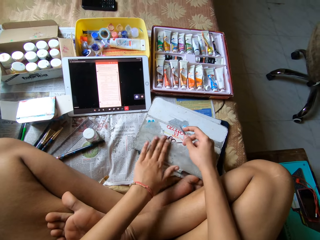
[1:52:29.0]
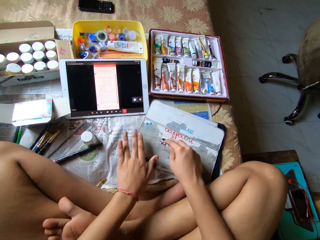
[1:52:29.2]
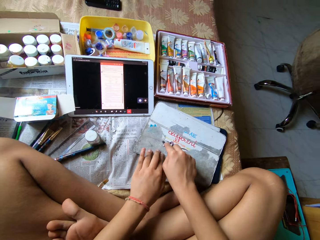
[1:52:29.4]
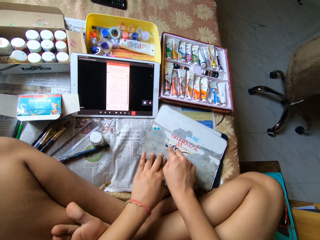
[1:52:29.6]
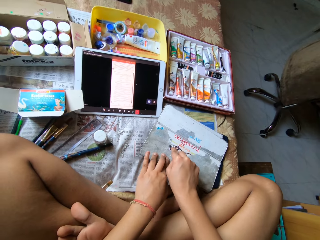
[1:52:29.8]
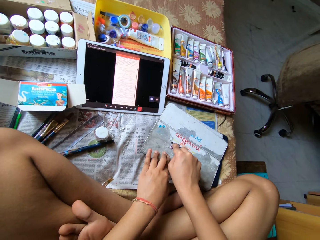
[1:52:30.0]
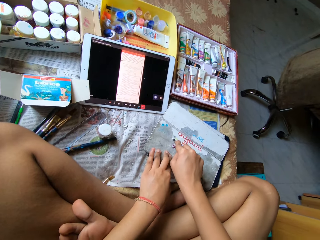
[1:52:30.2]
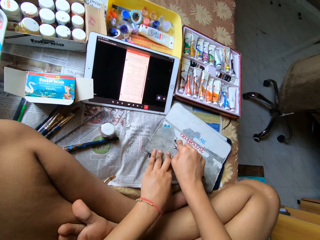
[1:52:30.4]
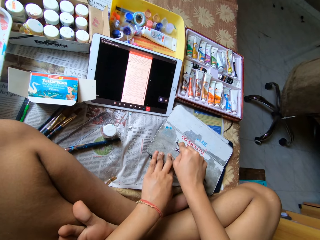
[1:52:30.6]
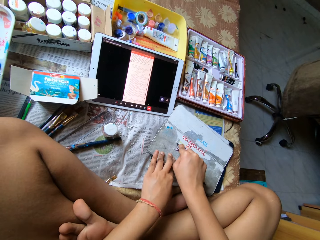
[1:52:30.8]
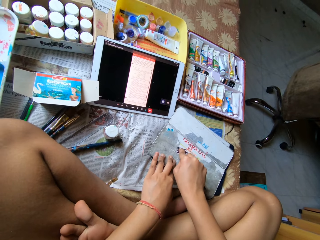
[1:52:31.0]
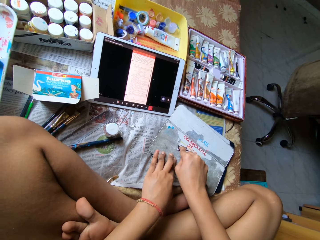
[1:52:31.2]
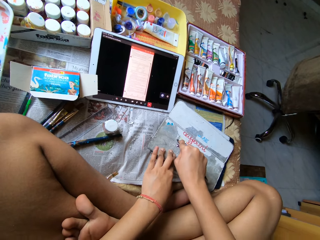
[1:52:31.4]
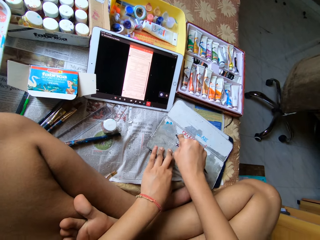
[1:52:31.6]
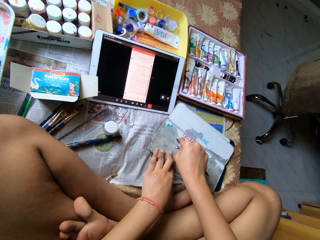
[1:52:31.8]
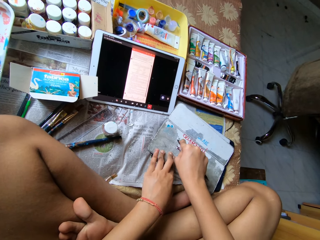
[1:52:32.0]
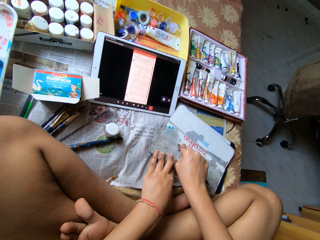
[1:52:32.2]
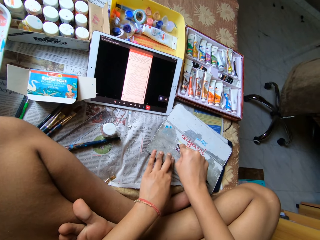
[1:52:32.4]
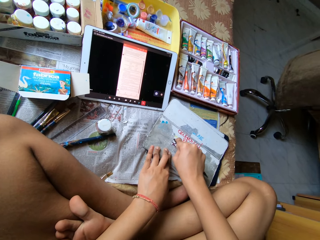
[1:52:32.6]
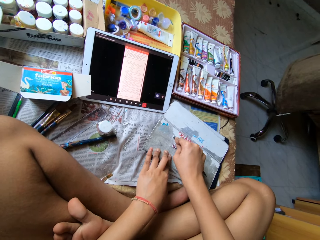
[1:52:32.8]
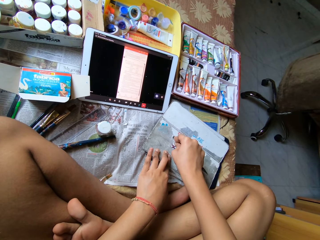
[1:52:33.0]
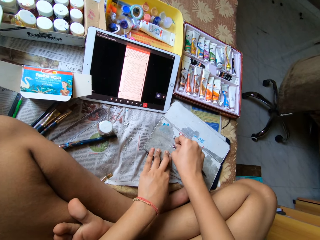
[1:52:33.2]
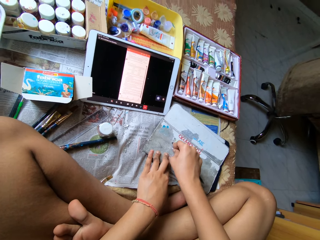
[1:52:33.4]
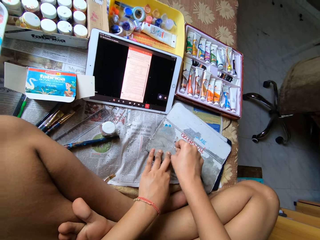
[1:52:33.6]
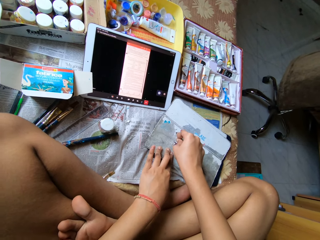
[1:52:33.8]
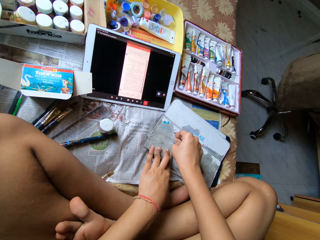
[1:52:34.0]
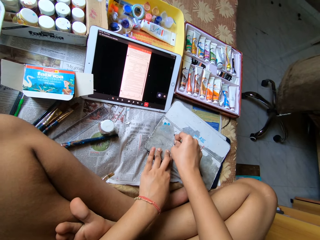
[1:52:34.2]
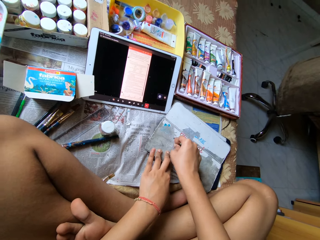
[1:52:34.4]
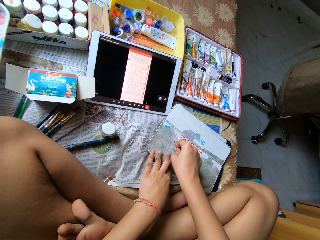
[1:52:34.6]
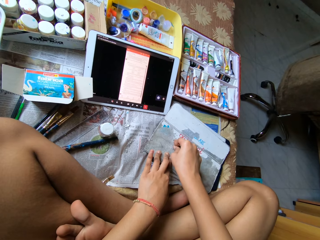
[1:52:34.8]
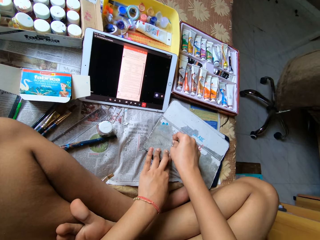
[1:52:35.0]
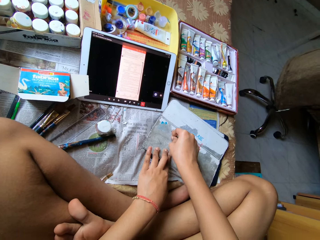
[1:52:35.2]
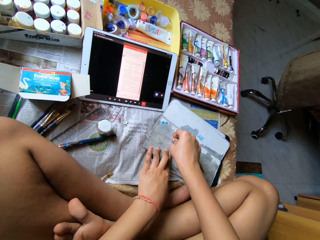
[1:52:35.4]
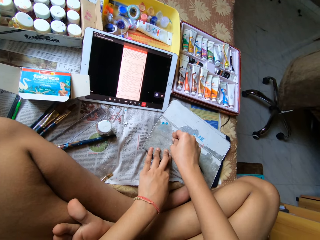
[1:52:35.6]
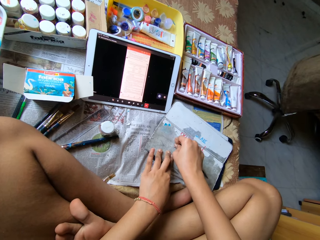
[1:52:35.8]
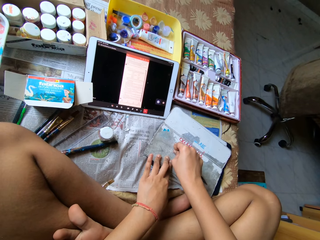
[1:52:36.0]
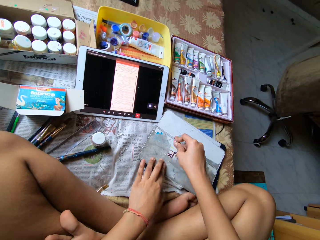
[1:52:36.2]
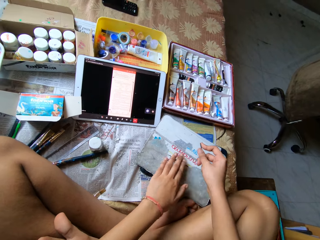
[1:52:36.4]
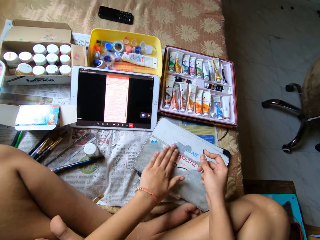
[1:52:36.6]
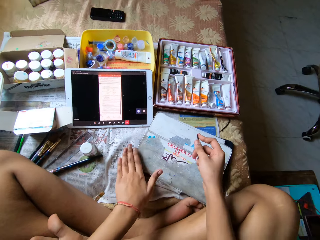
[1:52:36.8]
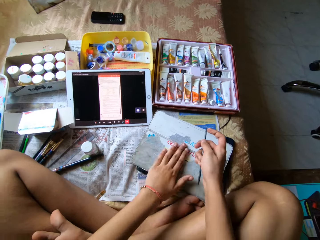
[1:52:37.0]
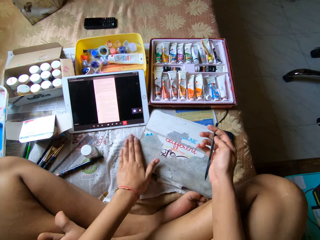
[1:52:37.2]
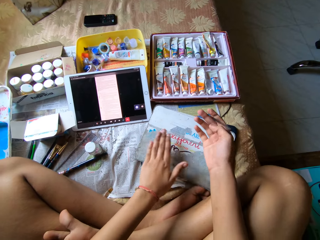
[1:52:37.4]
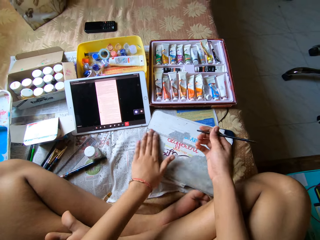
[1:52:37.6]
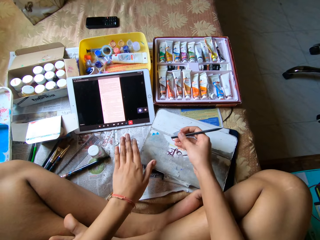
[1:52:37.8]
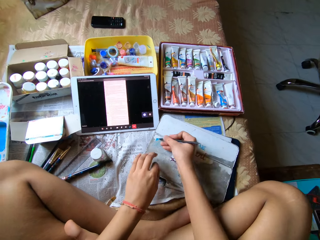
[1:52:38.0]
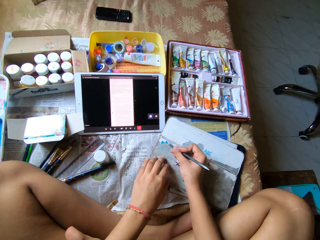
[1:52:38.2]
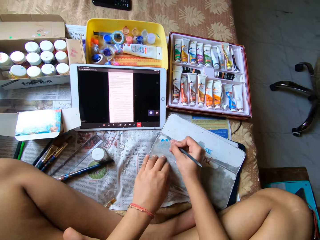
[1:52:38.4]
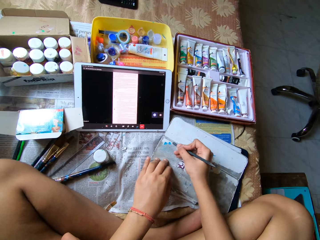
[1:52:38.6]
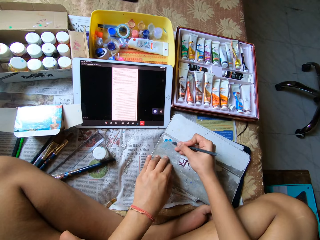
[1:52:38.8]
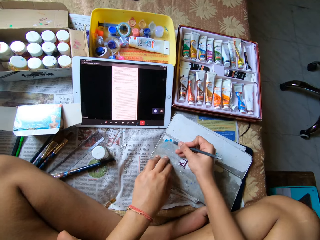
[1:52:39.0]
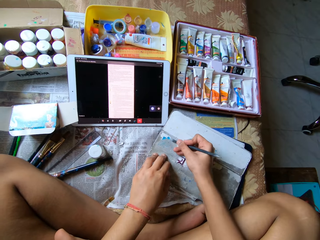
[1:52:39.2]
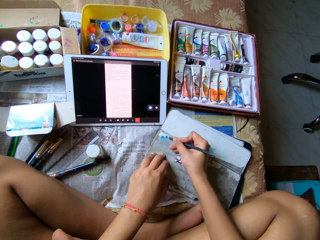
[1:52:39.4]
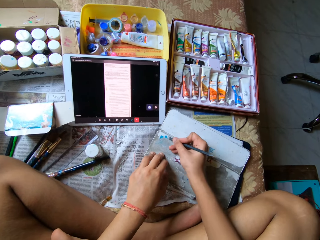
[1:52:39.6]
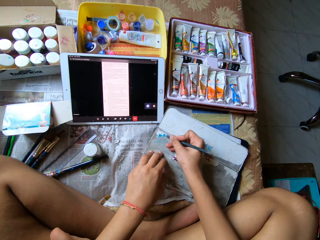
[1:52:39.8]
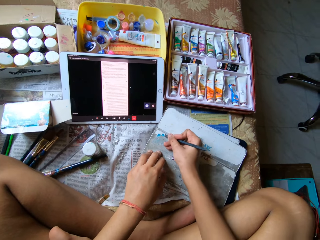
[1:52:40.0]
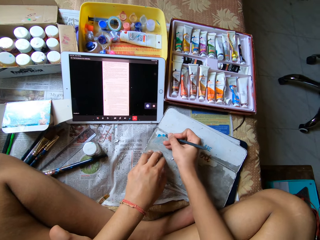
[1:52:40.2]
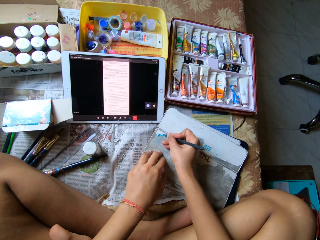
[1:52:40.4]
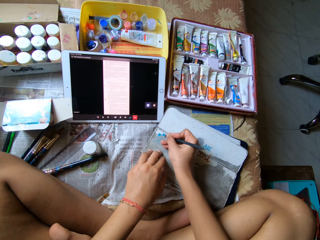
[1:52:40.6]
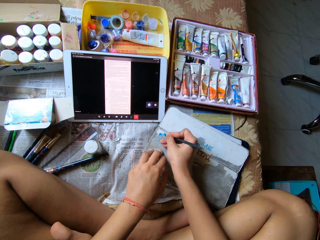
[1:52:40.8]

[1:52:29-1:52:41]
The camera wearer scrapes paint from the tablet pouch or metal surface with the scraper or metal rod in her right hand. She places her left hand on the tablet pouch. She scrapes the metal surface with the metal rod again. She cleans the tablet pouch with her left hand. She places her left hand on the tablet pouch. She scrapes paint from the tablet pouch with the scraper in her right hand.

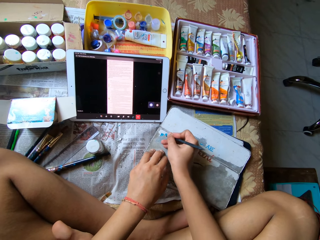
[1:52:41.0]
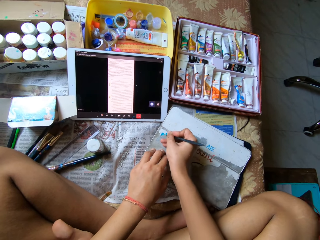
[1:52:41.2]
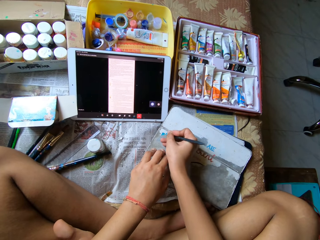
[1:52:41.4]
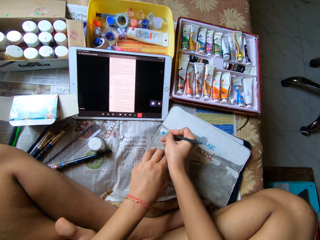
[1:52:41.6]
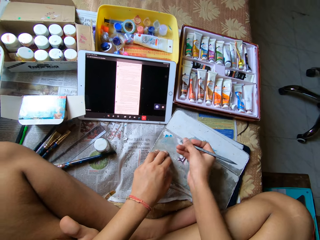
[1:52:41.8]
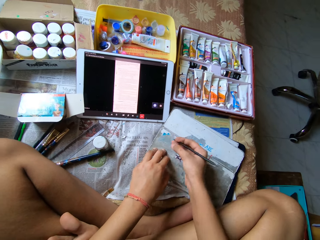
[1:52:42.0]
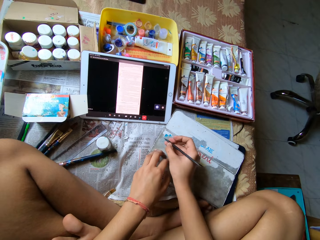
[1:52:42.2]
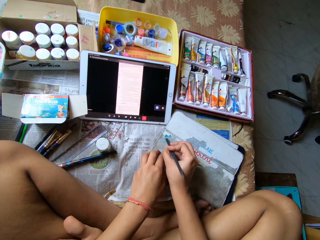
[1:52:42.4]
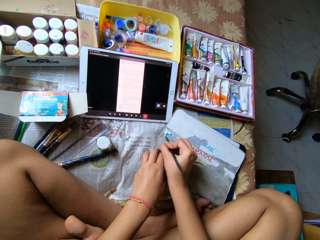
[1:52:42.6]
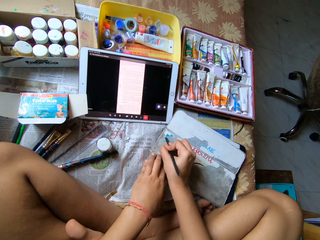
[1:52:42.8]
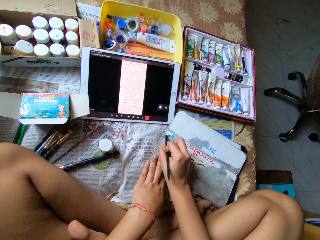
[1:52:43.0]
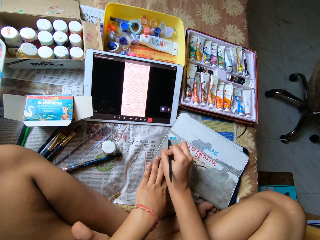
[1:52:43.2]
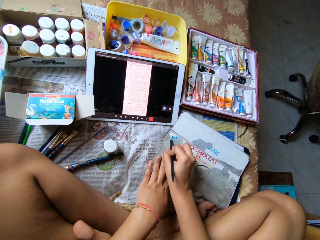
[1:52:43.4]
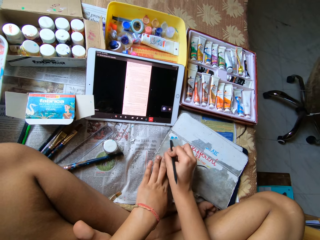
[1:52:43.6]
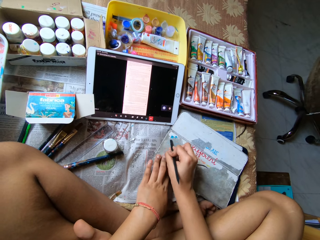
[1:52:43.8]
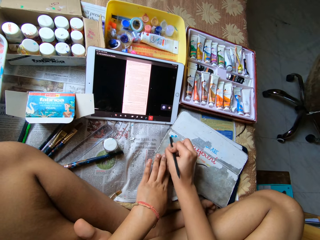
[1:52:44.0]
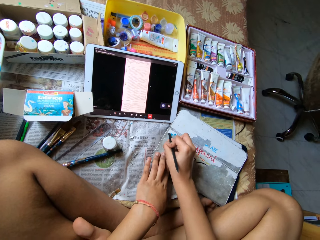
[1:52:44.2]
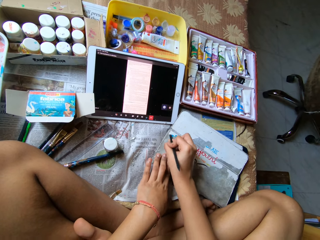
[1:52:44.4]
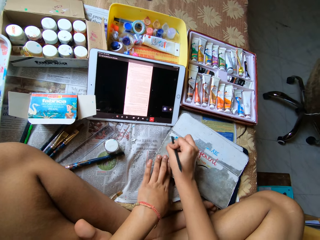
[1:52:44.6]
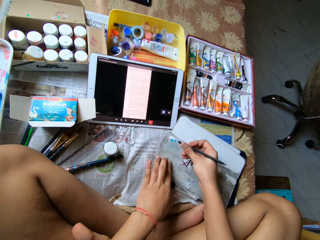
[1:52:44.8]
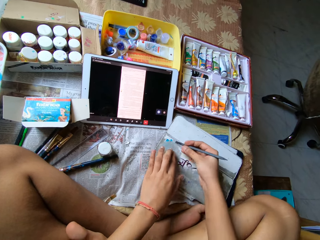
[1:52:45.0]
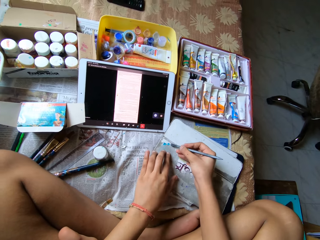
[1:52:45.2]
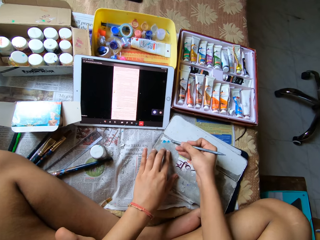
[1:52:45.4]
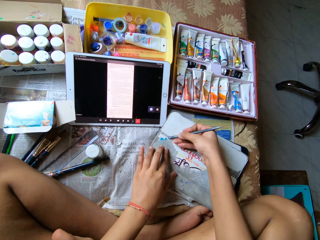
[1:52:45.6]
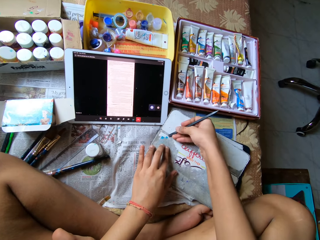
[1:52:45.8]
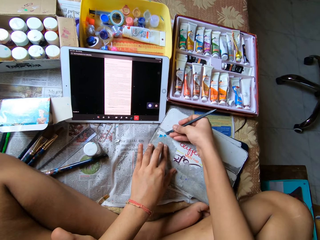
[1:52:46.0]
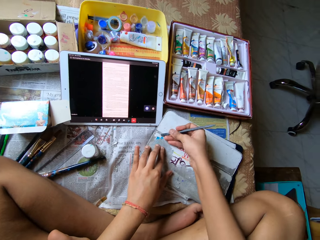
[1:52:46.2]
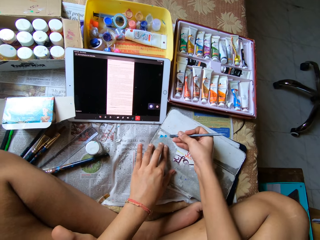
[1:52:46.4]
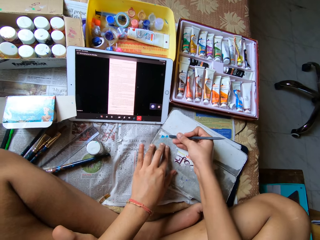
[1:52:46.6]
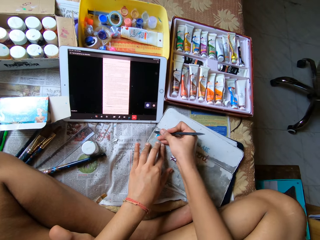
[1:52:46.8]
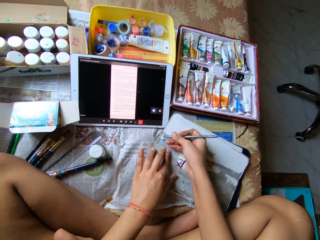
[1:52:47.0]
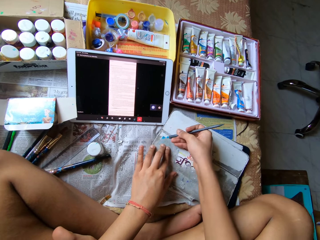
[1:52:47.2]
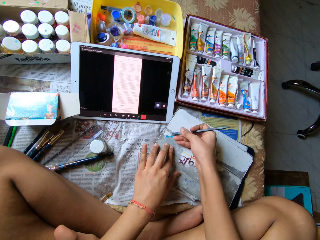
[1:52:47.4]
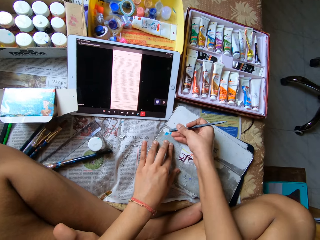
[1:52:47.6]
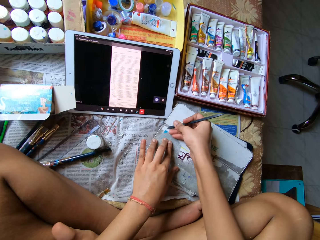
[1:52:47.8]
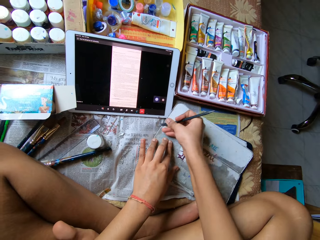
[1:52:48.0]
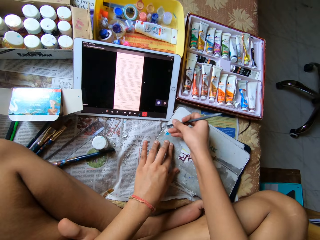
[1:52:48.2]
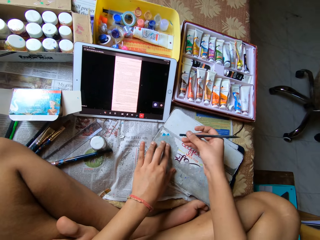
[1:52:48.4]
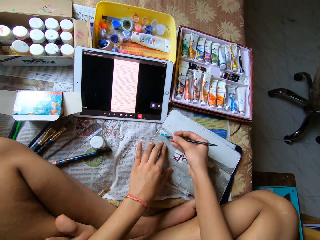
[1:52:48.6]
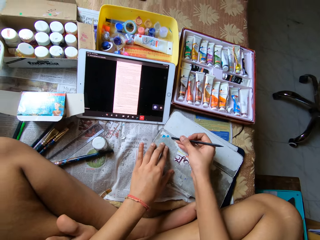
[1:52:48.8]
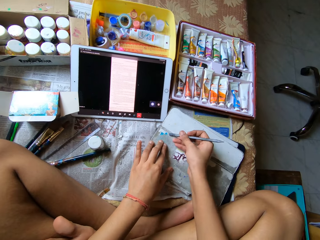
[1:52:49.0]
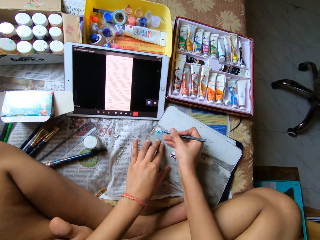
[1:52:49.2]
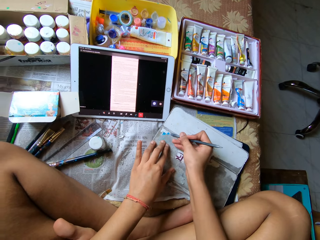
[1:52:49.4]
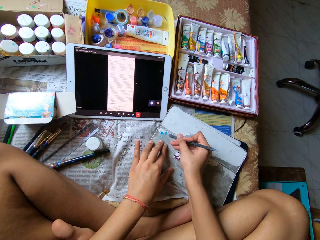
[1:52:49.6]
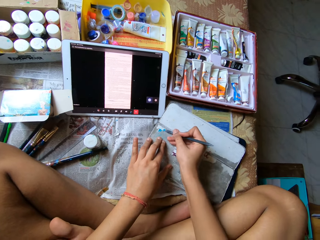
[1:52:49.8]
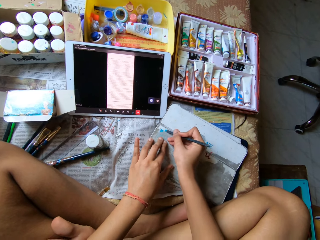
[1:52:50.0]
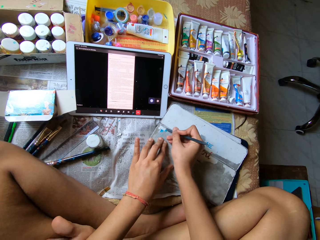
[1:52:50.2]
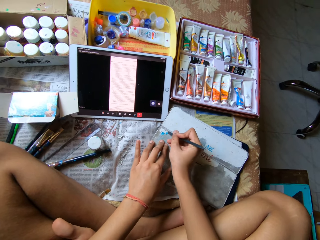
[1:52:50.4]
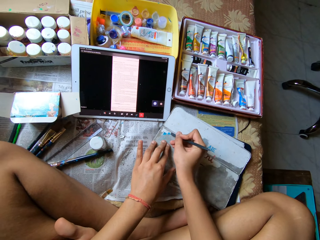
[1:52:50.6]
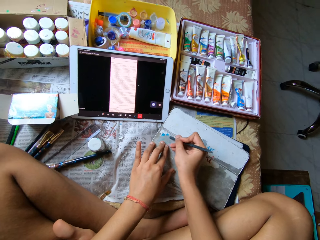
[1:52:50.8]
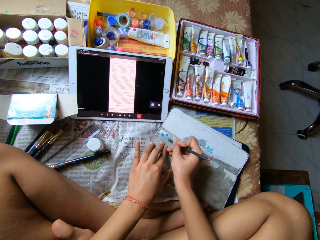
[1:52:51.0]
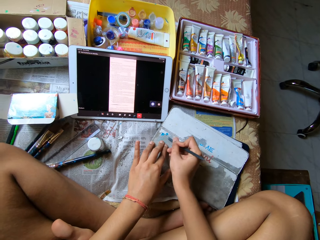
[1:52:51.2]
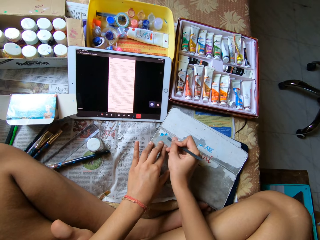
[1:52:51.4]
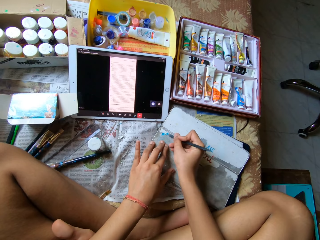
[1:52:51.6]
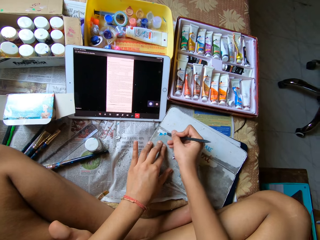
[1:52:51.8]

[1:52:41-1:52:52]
The camera wearer scrapes a metal surface with a metal rod.
